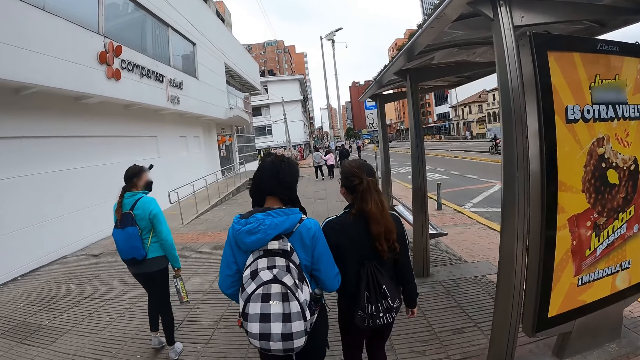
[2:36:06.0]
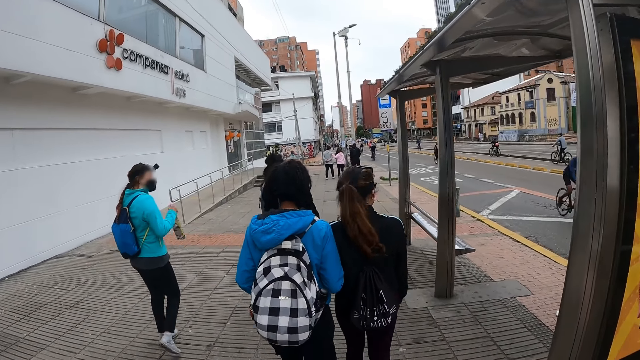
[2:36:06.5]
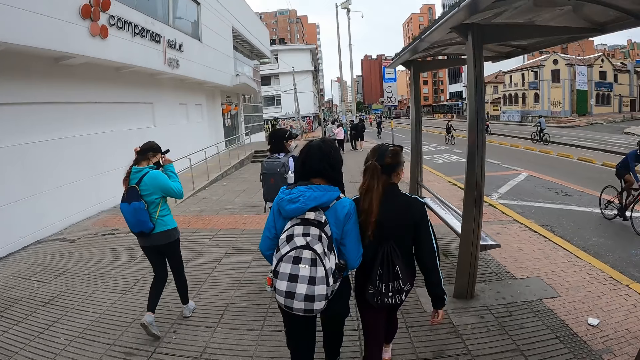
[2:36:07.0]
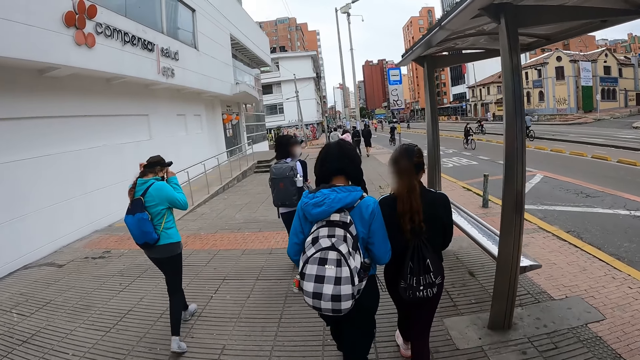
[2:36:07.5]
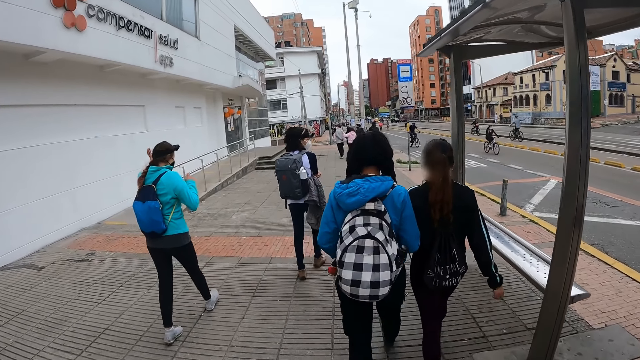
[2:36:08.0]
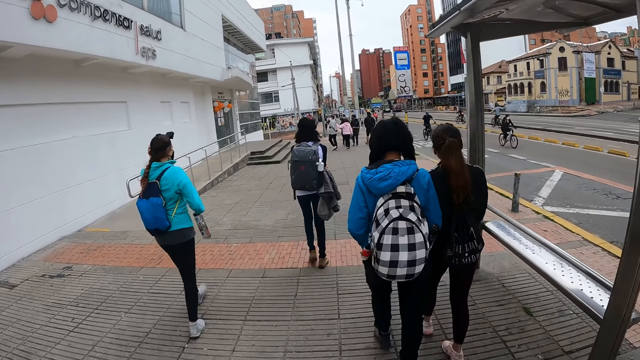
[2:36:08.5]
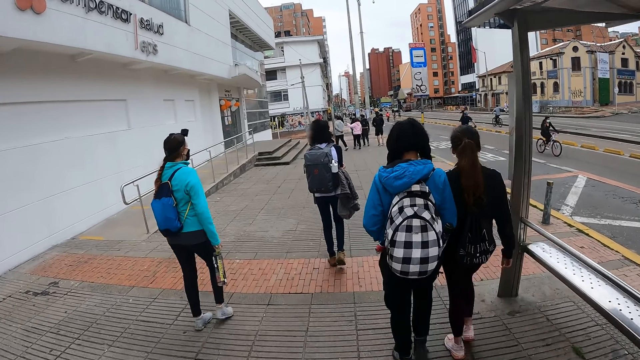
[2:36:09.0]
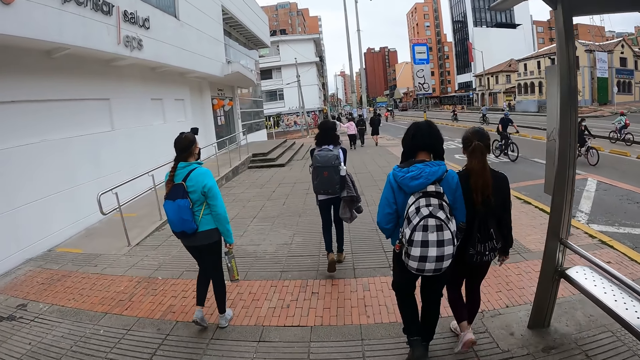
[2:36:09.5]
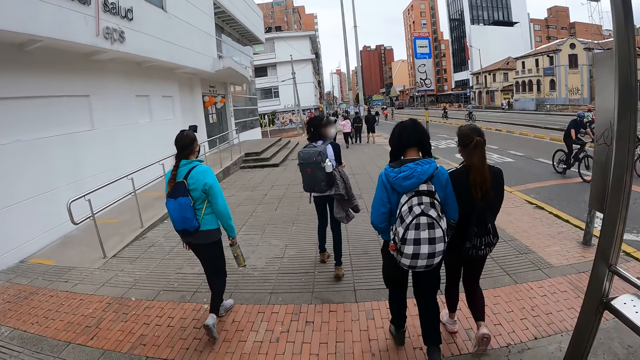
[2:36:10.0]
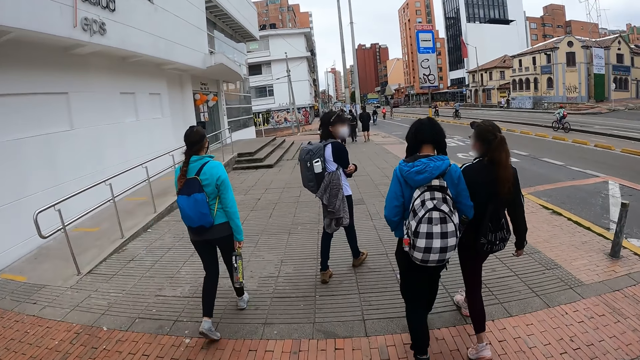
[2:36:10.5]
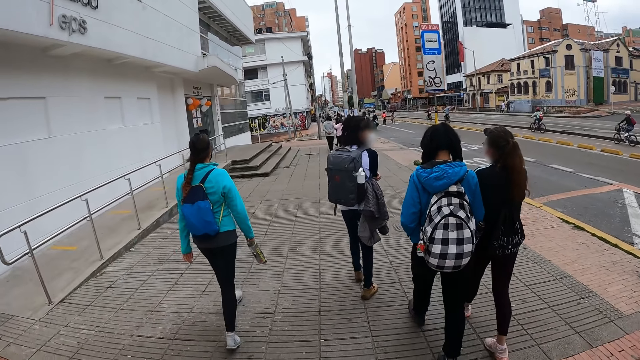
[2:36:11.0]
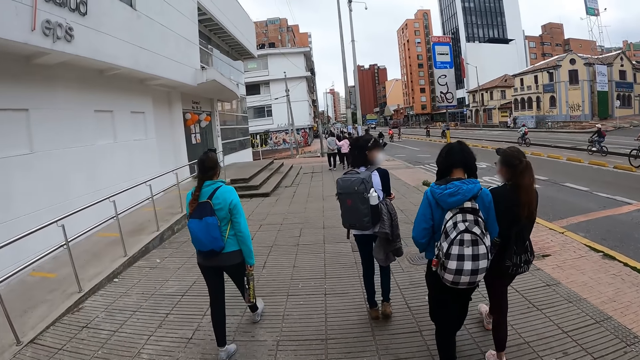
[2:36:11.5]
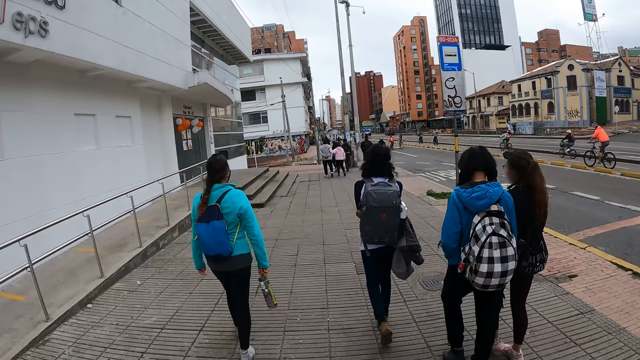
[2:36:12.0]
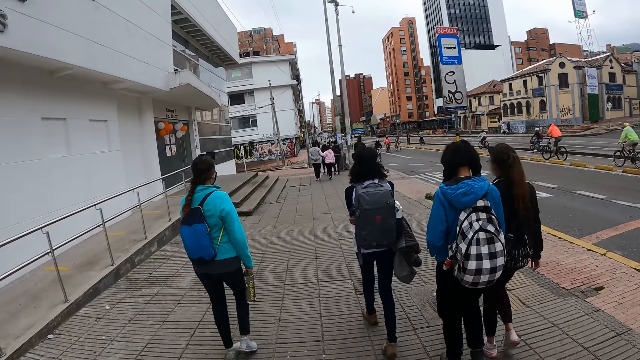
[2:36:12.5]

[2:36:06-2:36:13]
A woman adjusts the camera on her head with her hands.

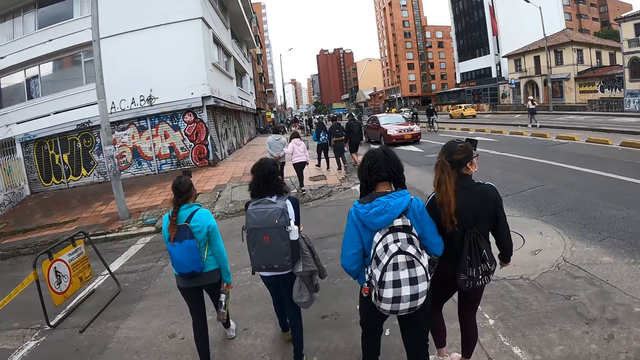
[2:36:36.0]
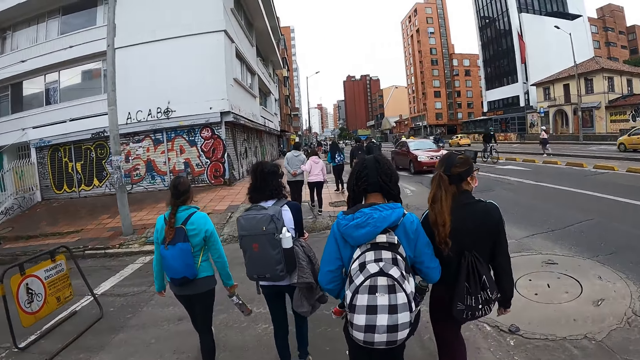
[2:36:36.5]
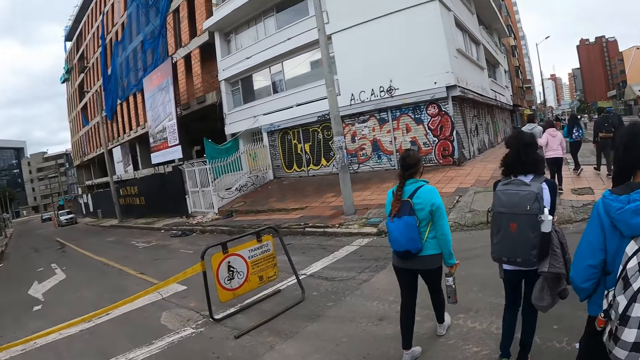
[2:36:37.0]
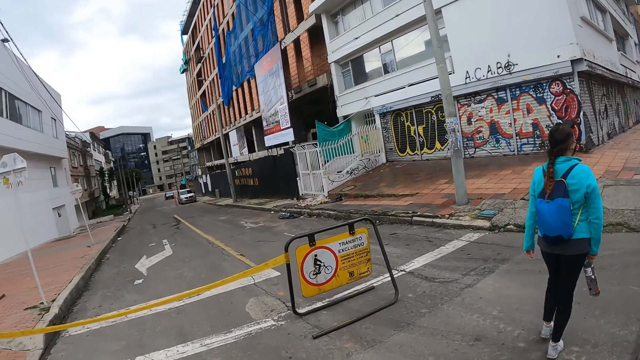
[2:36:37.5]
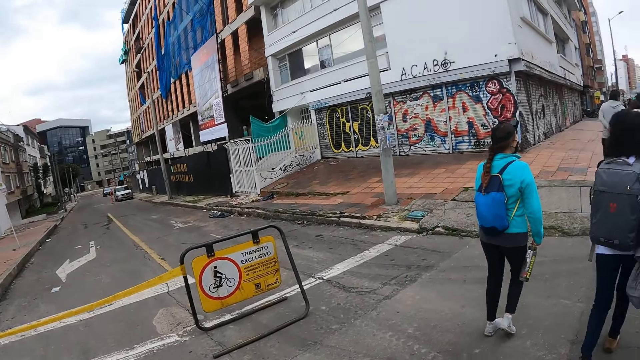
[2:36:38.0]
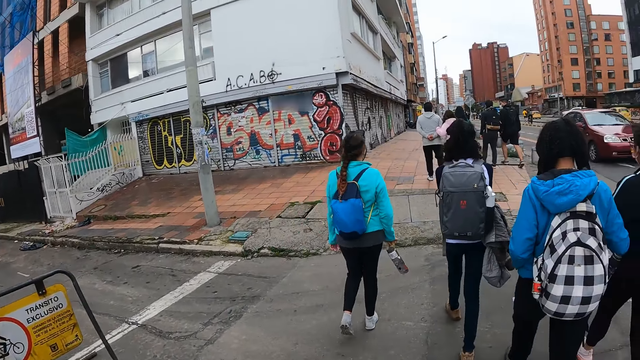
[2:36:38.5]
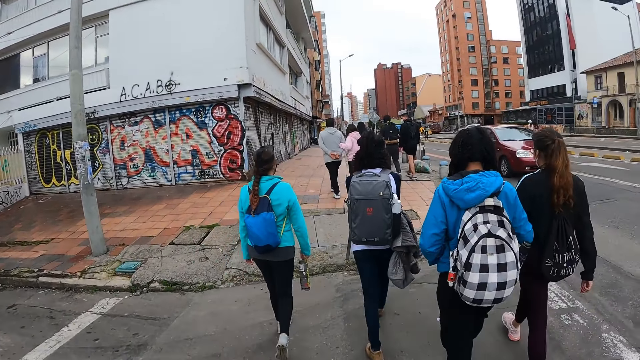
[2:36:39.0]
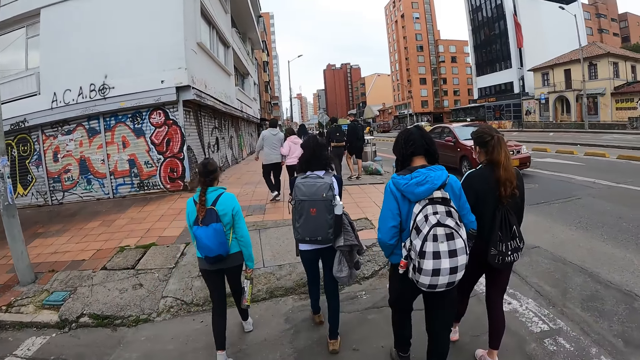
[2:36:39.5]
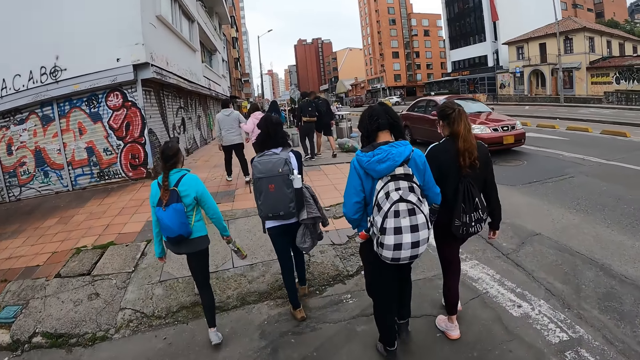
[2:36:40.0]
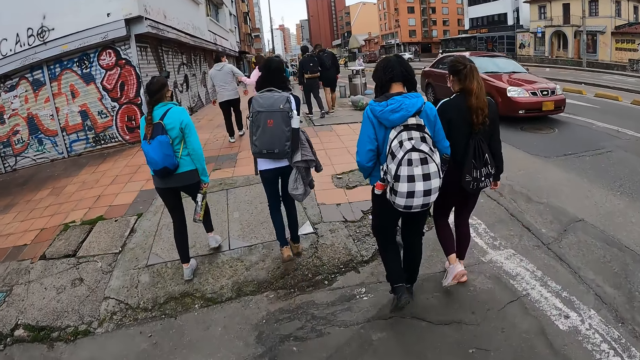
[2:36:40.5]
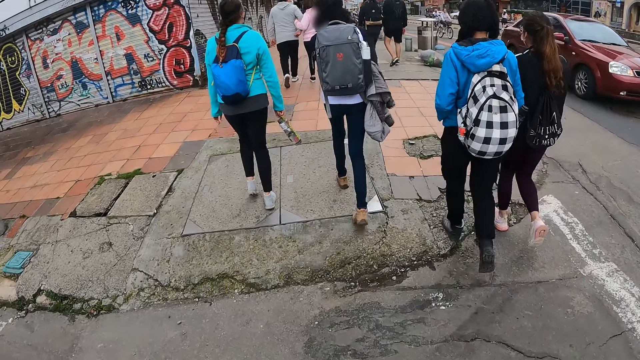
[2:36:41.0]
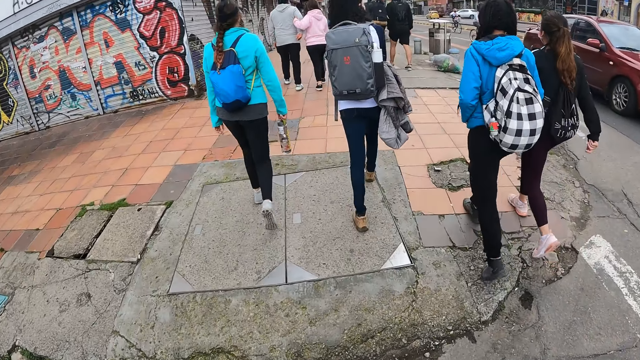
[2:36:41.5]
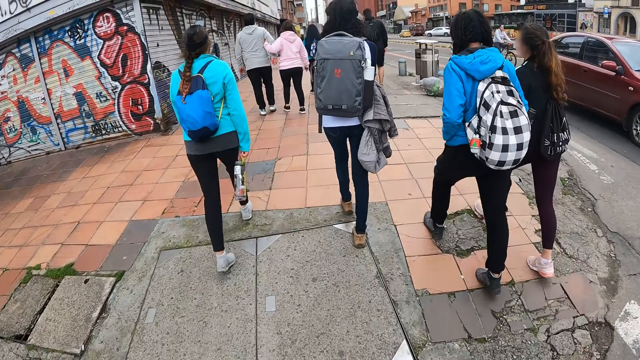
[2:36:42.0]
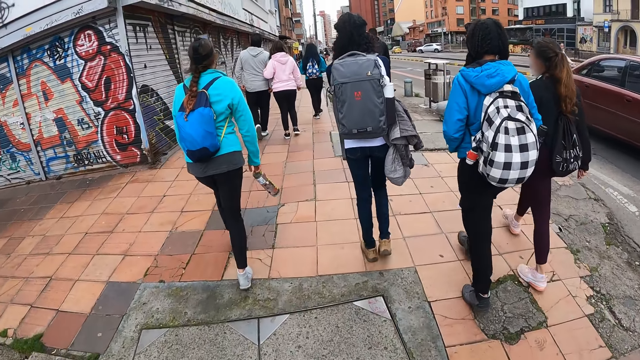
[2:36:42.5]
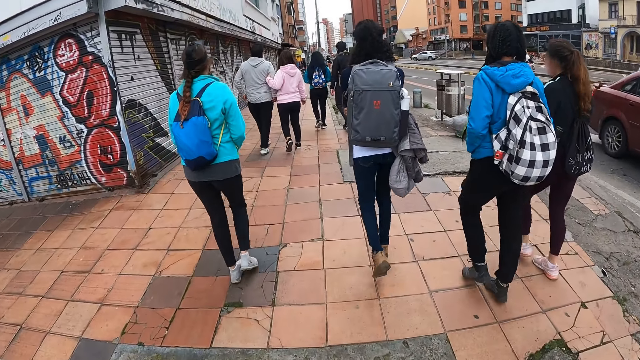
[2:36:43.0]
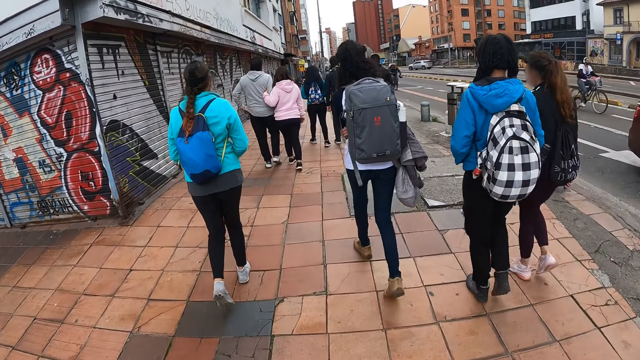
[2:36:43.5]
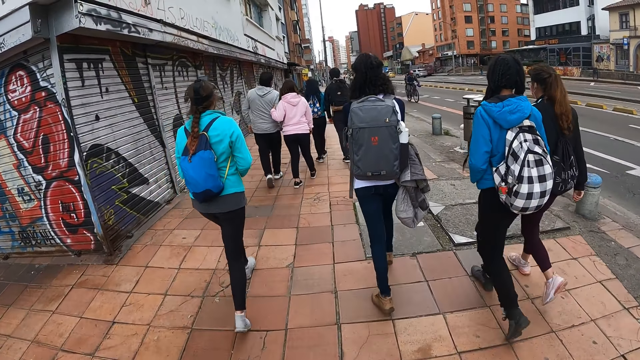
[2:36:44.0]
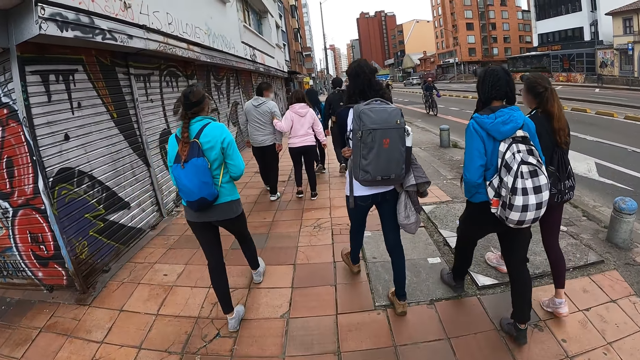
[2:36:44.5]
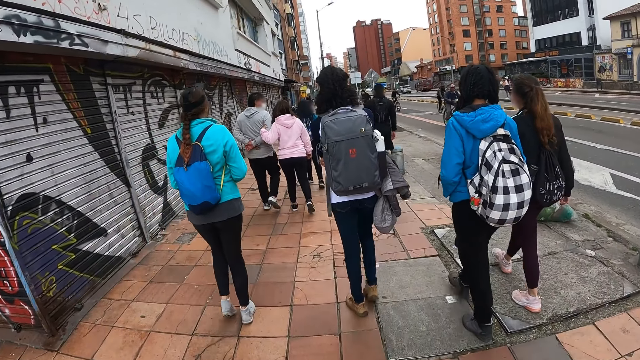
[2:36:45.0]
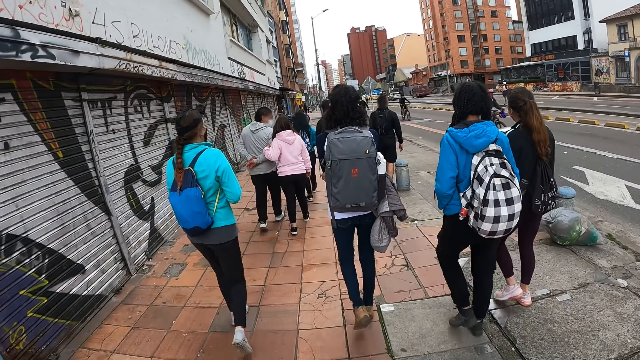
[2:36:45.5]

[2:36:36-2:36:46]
The camera wearer looks on the left side of the road. They walk on the street.

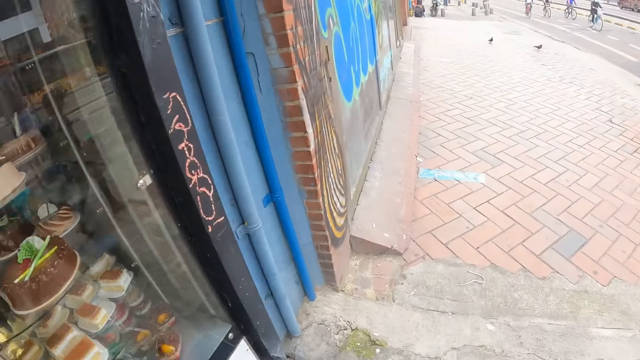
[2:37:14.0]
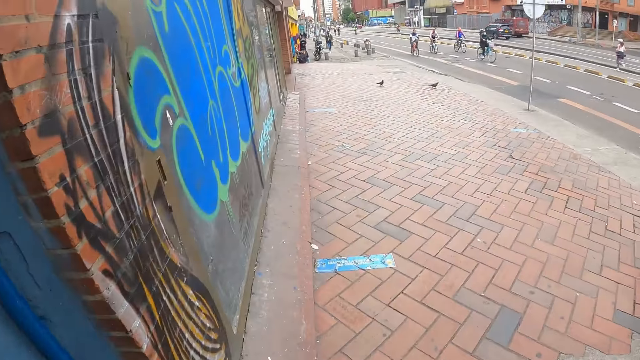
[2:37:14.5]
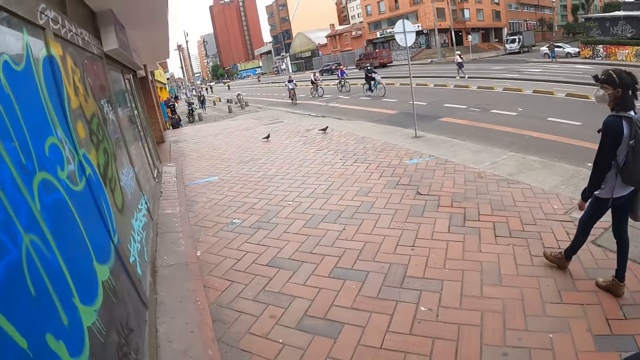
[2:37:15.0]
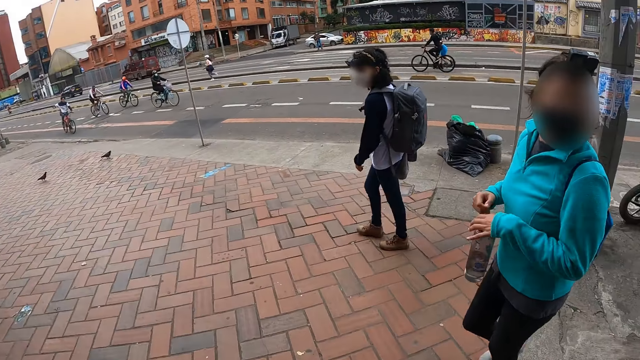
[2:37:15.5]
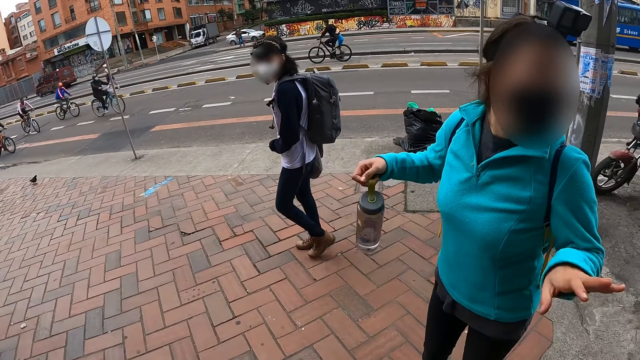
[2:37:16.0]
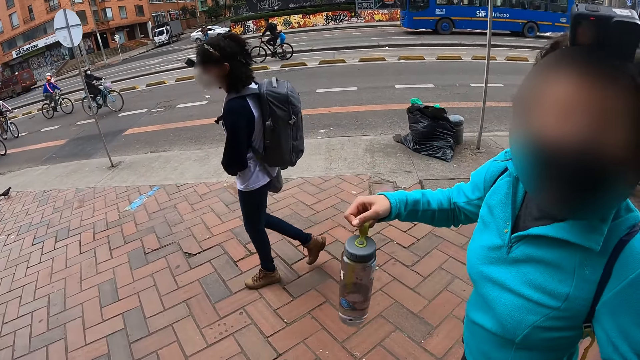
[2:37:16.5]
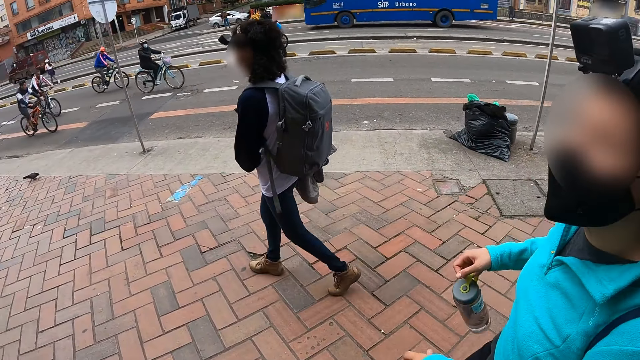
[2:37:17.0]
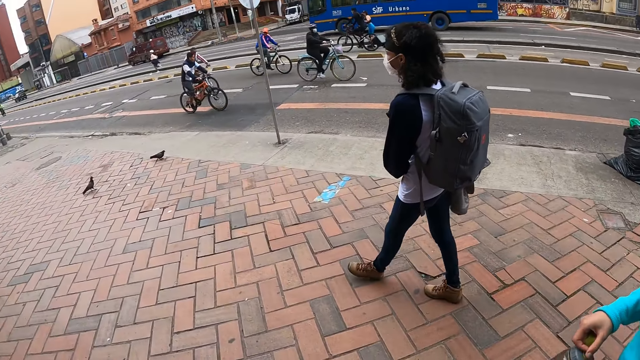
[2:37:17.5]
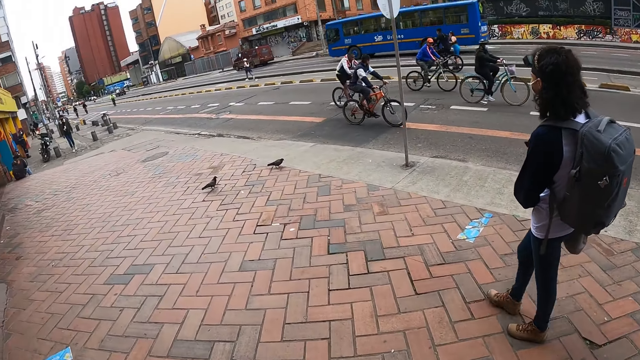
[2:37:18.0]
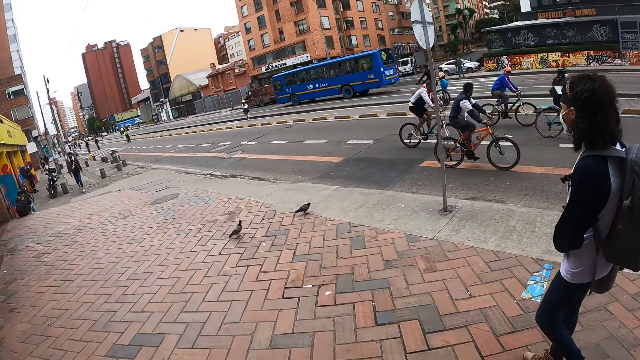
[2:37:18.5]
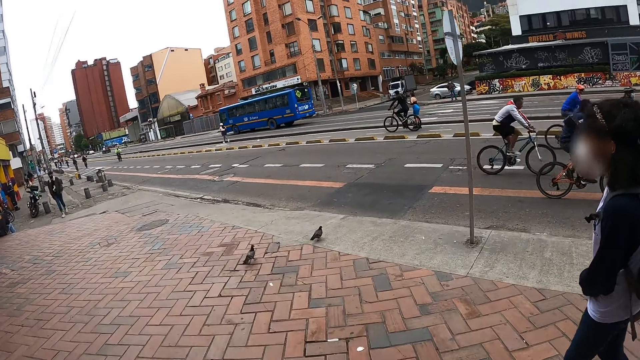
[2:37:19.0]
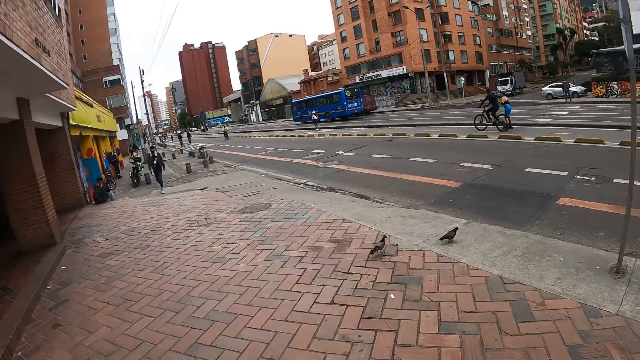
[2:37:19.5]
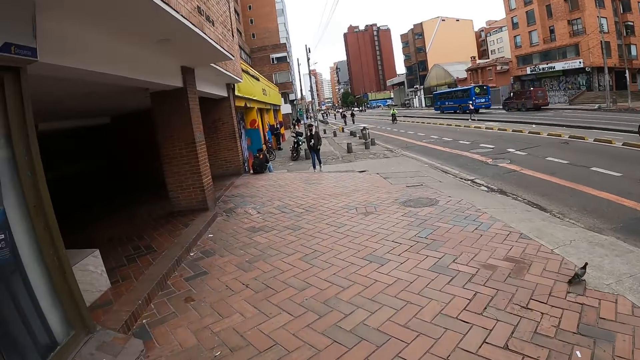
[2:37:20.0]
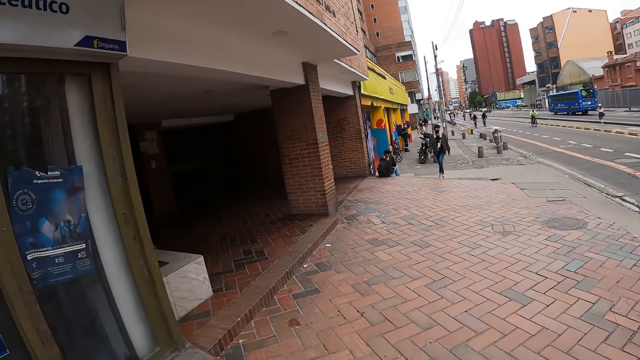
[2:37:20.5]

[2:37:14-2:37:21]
The camera wearer interacts with the woman.
